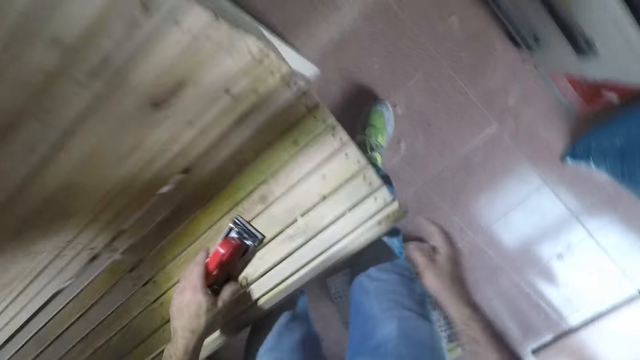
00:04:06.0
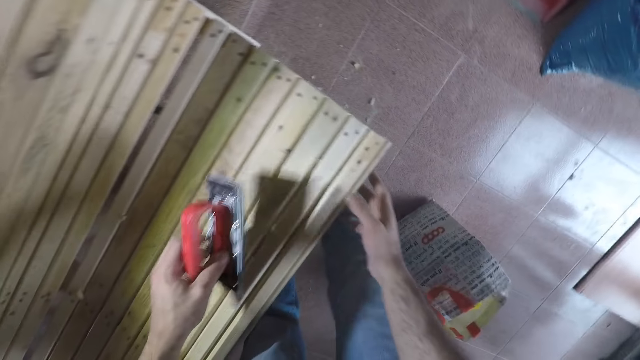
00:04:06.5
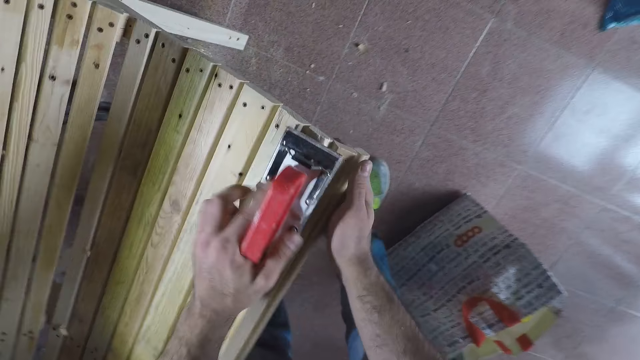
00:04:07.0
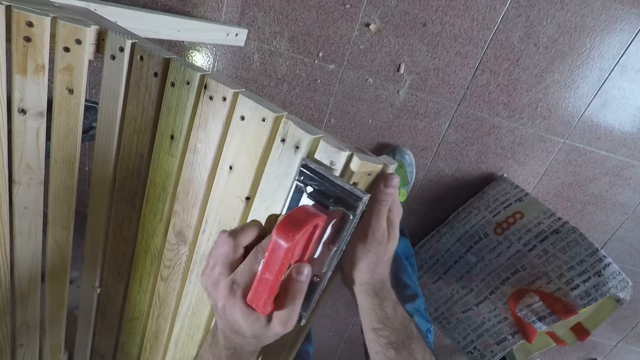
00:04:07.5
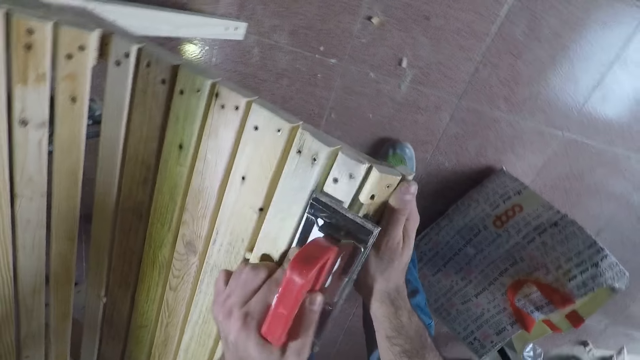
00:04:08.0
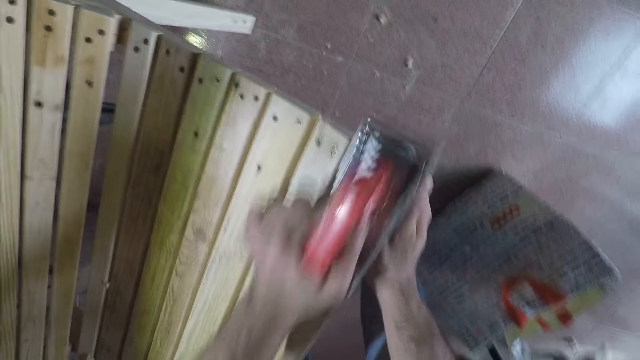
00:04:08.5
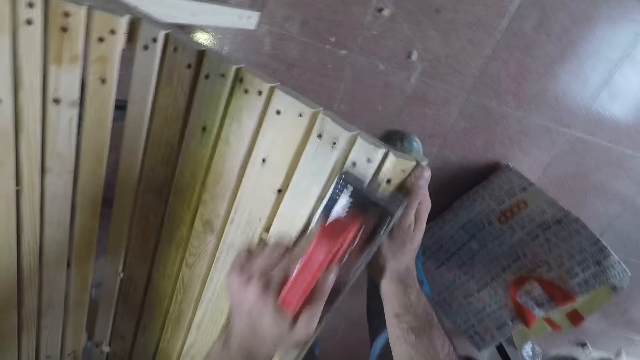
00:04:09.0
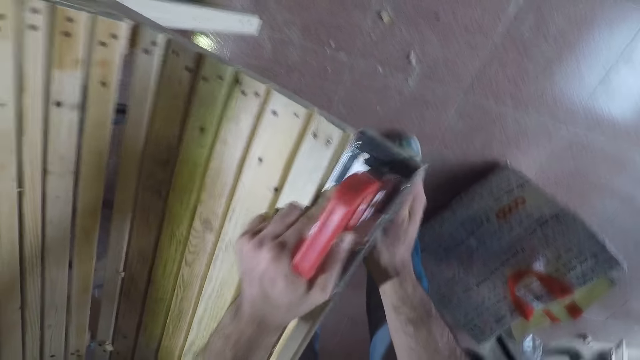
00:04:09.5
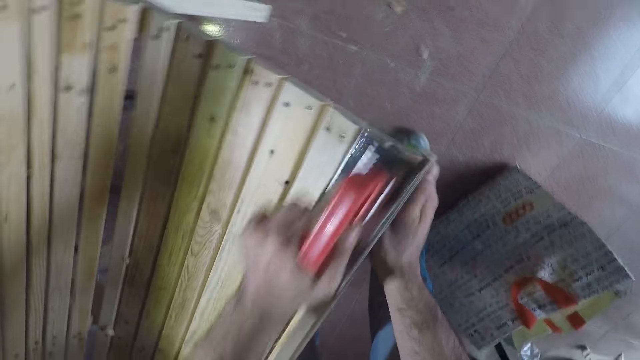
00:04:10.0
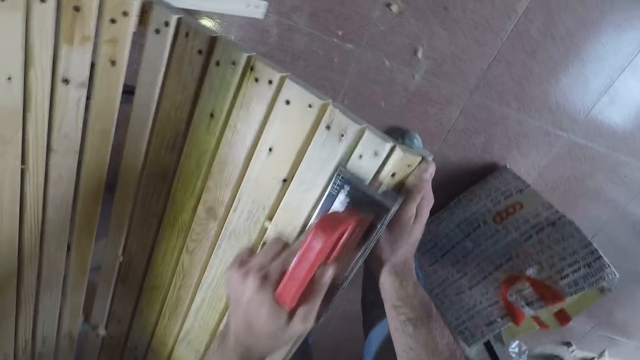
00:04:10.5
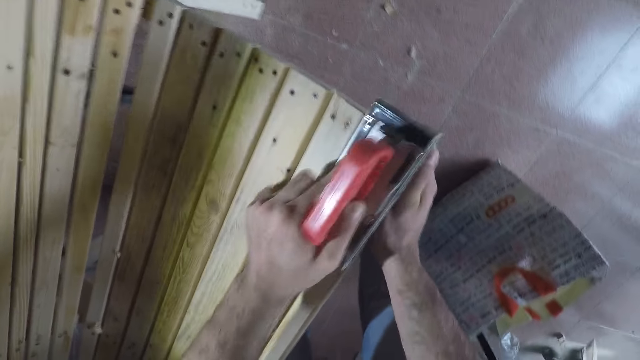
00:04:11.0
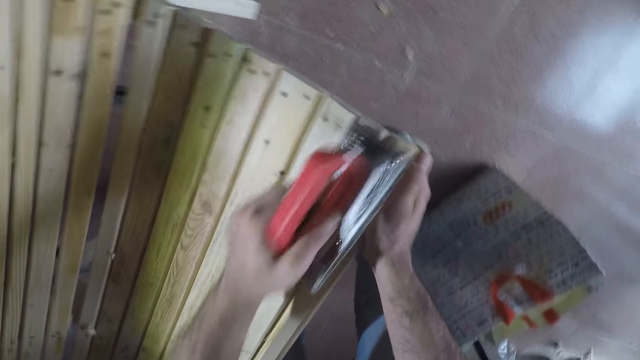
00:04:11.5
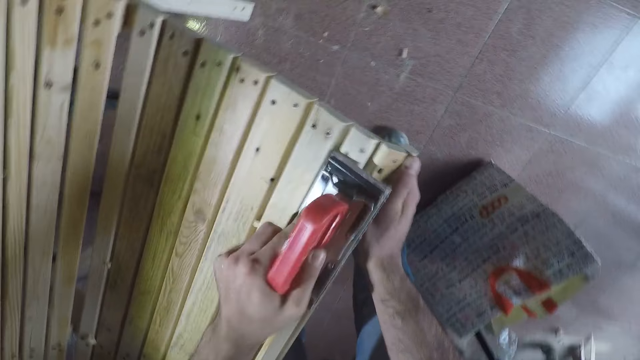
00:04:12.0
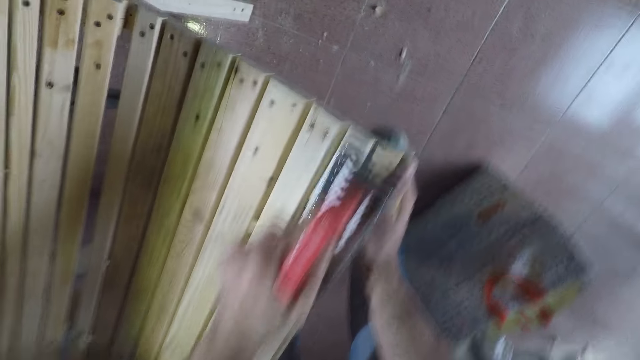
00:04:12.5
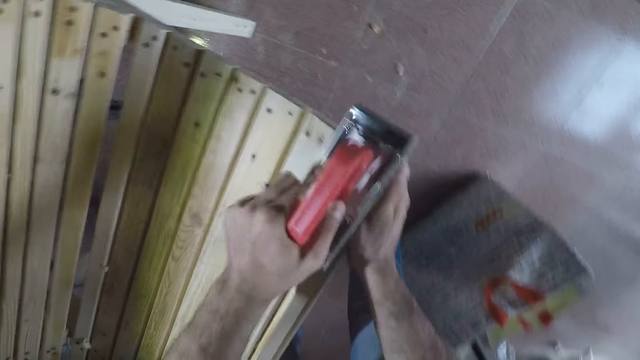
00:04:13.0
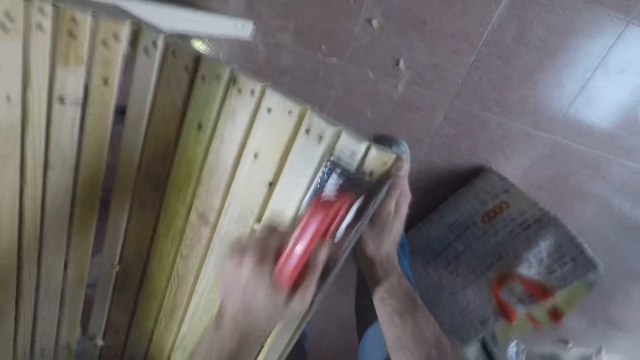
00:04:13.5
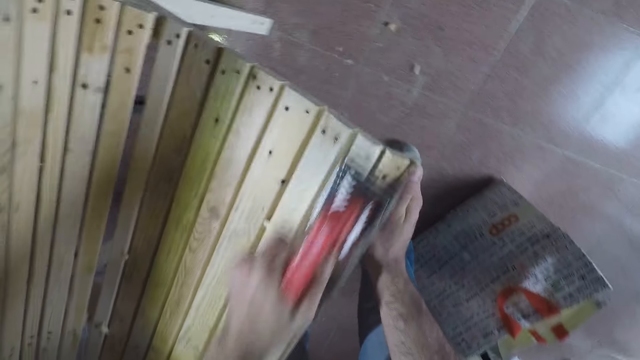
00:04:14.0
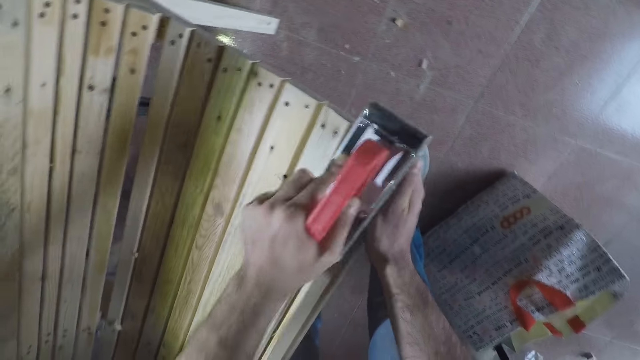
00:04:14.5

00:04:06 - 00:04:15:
The camera wearer bends downwards. They pick up a hand planer. They smoothen a bench with the hand planer.

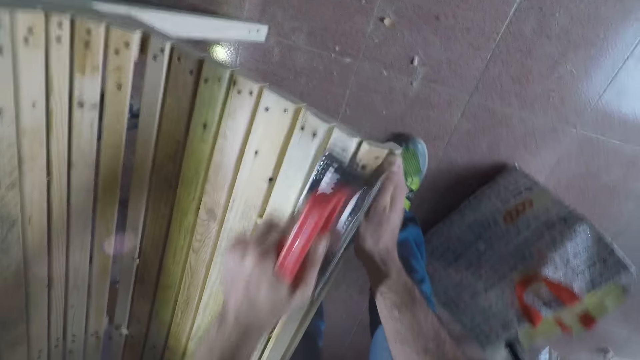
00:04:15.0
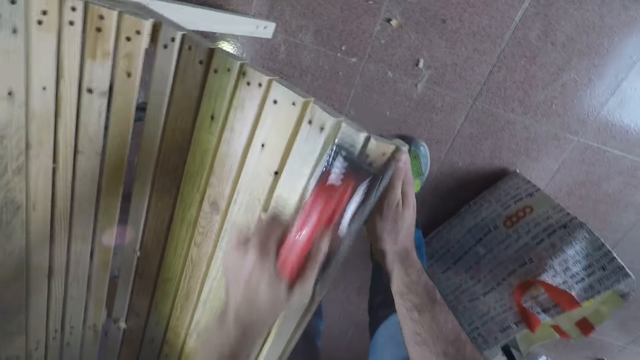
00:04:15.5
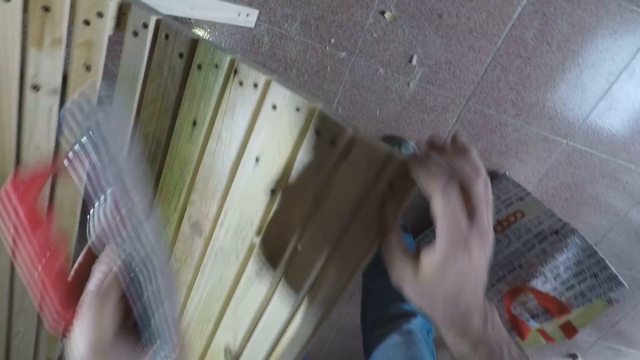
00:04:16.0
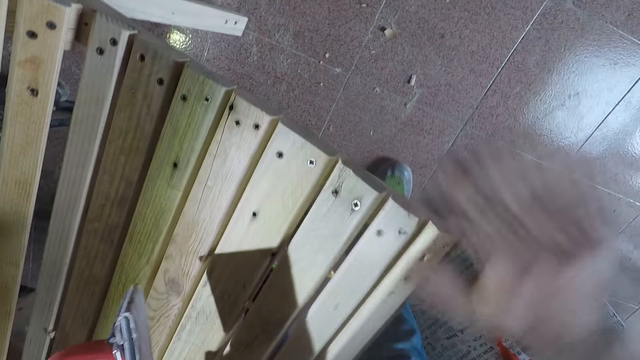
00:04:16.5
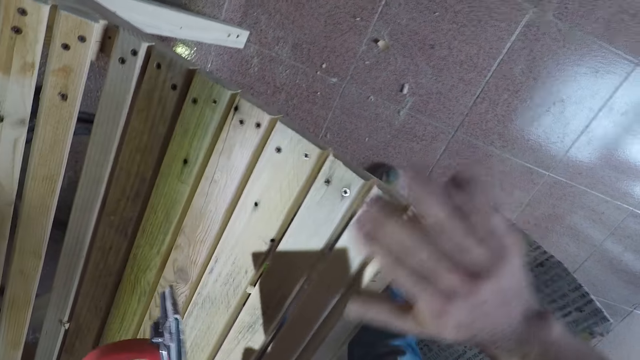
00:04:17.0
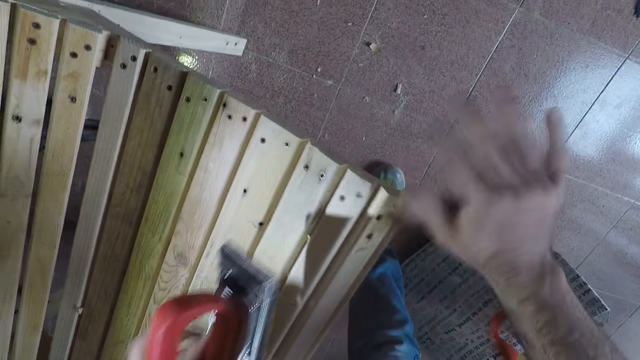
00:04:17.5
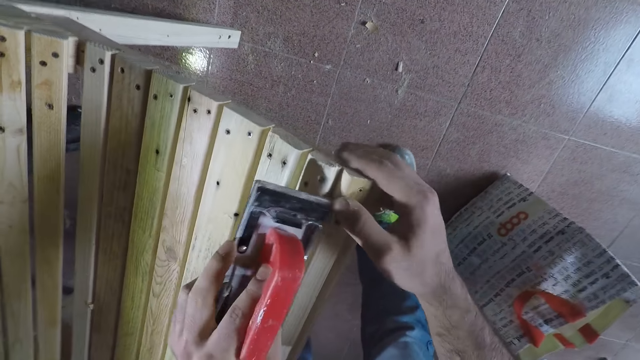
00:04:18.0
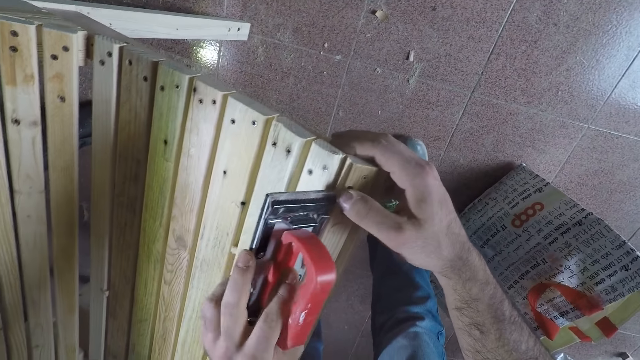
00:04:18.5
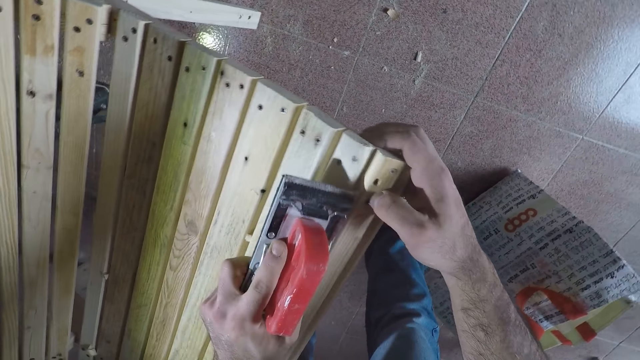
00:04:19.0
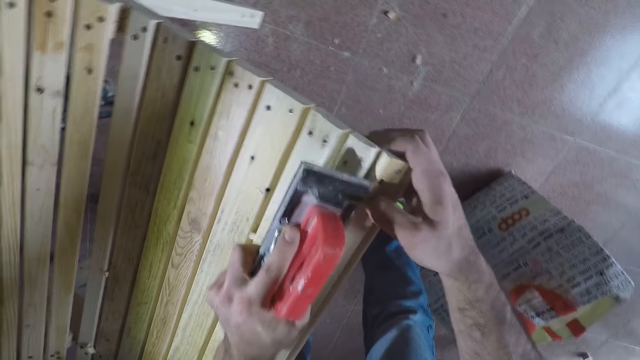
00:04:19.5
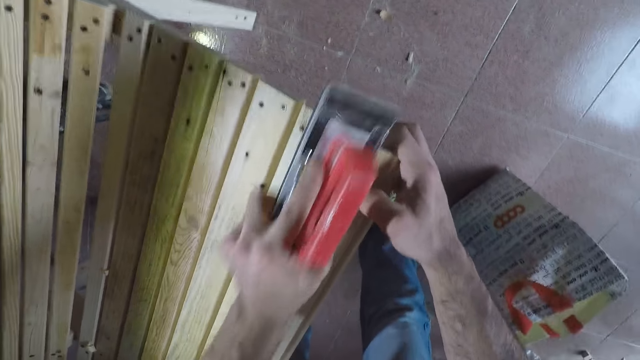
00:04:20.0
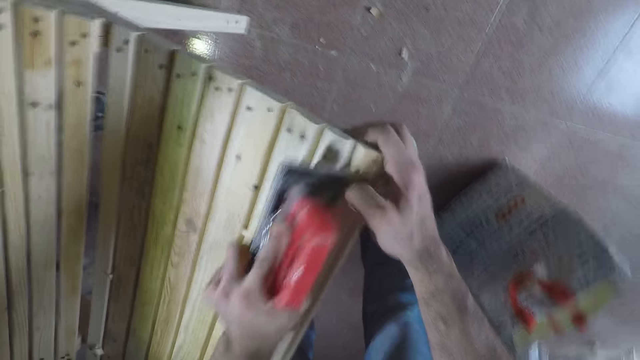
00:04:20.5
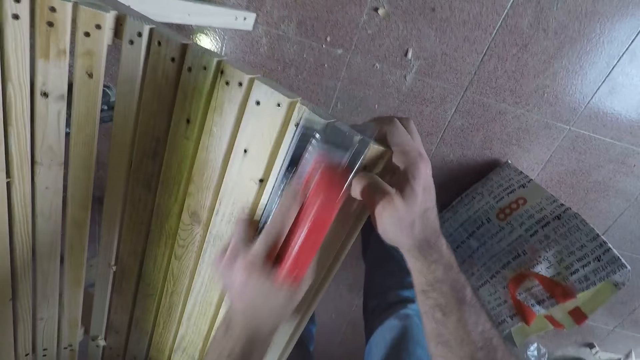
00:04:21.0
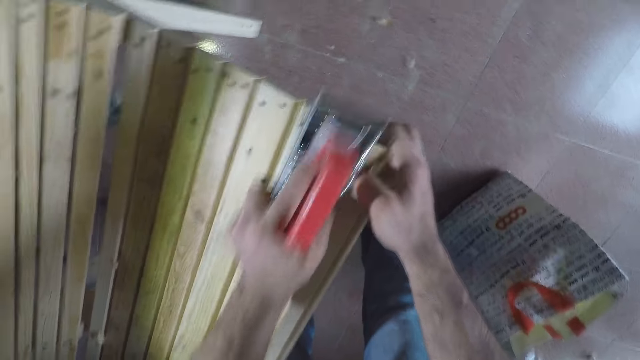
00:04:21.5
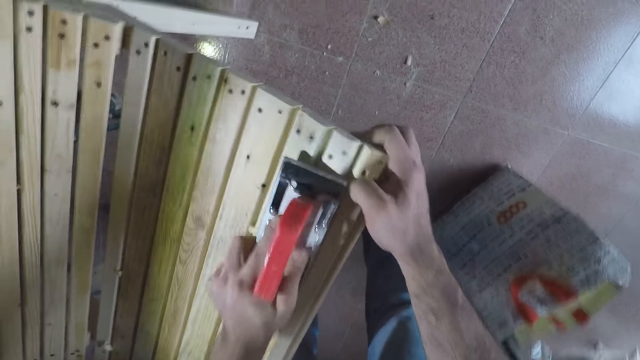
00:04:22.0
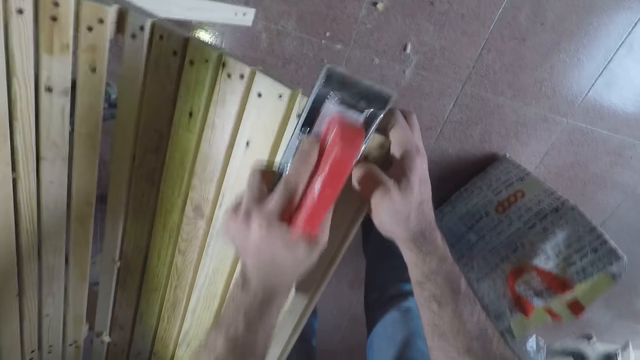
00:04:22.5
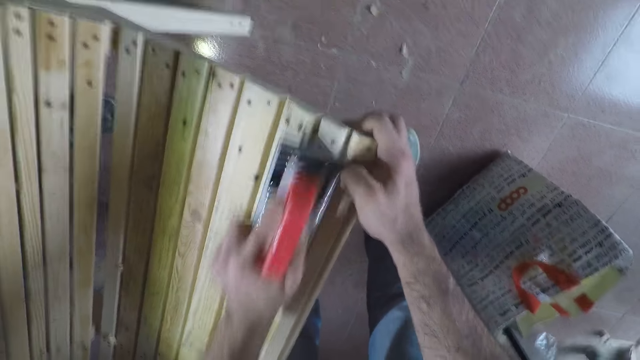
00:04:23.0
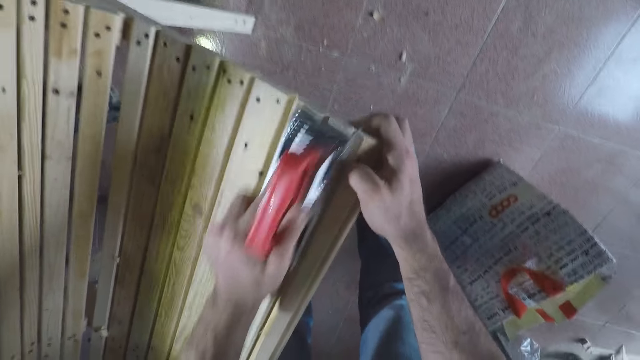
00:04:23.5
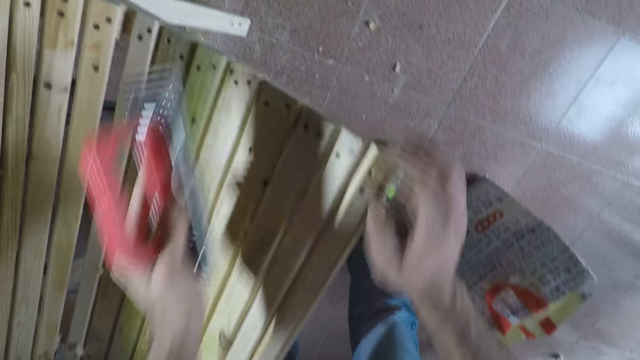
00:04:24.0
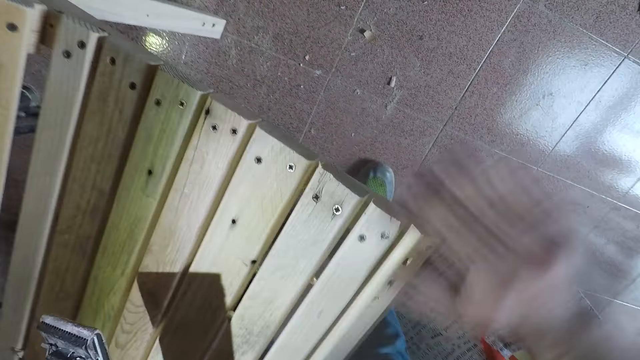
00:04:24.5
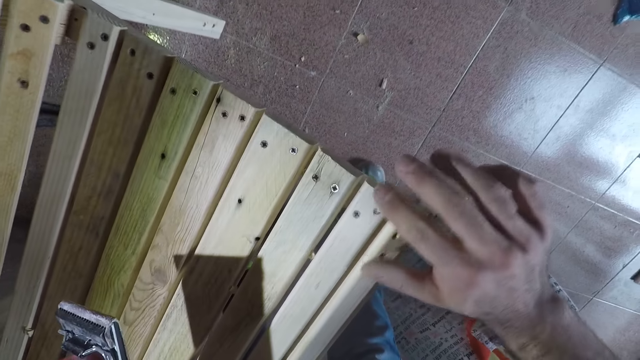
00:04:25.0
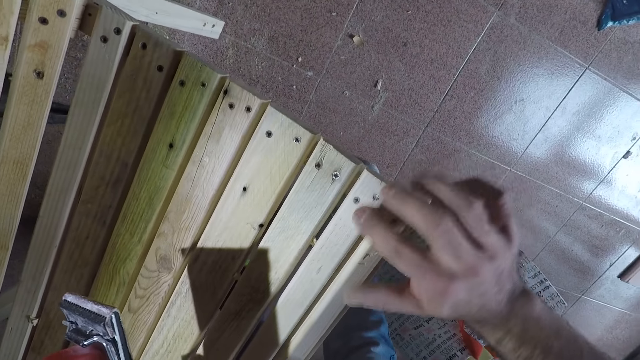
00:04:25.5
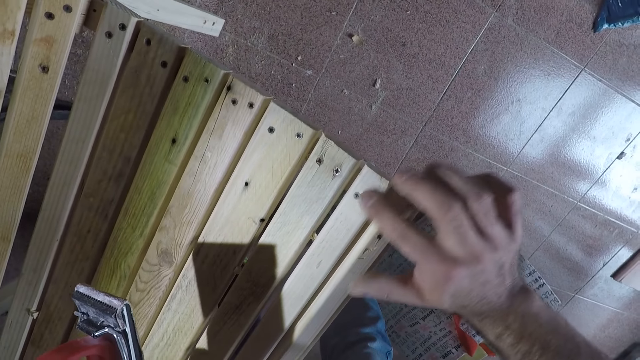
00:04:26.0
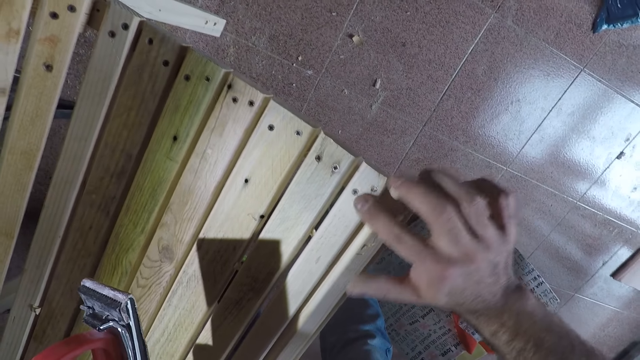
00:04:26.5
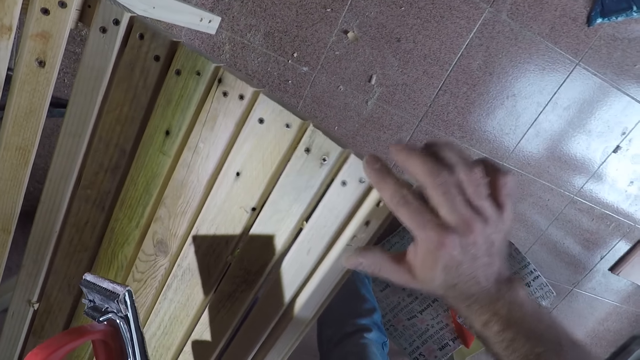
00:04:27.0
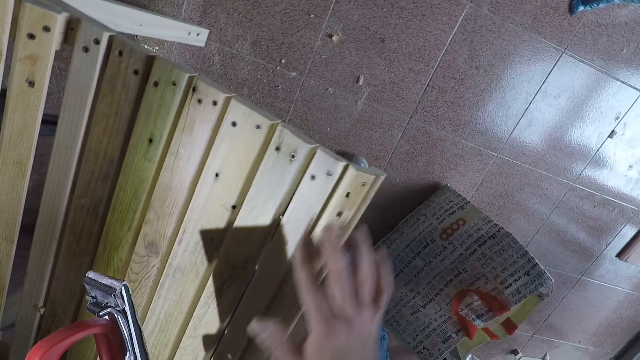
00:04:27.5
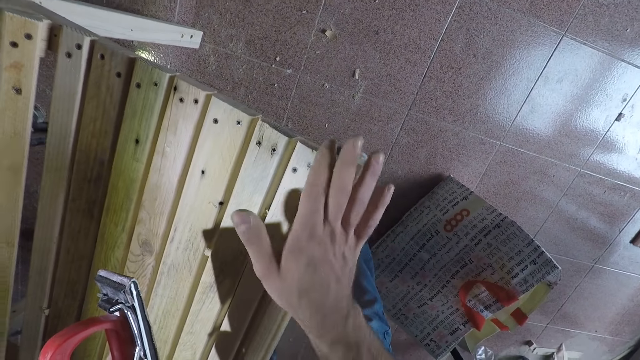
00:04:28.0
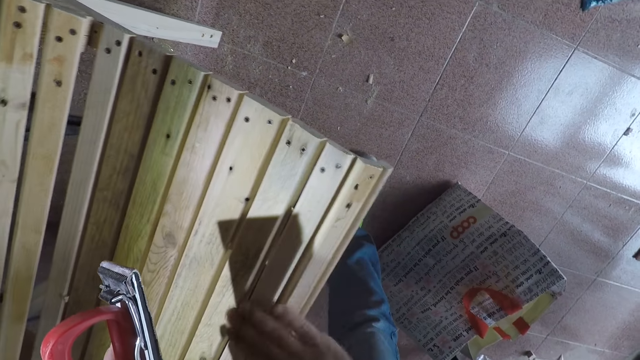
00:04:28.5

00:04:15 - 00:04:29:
The camera wearer stops smoothening the bench. They clear wood saw dust with their hand. They smoothen the bench with a hand planer. They stop smoothening the bench. They clear wood saw dust with their hand. They smoothen the woodwork with their hand.
